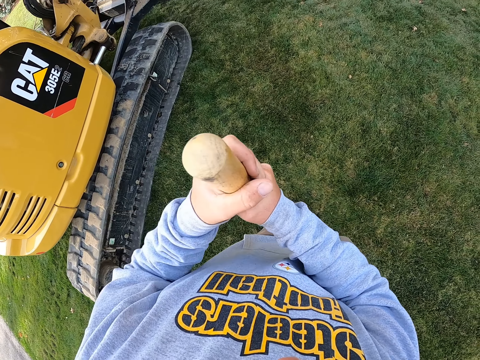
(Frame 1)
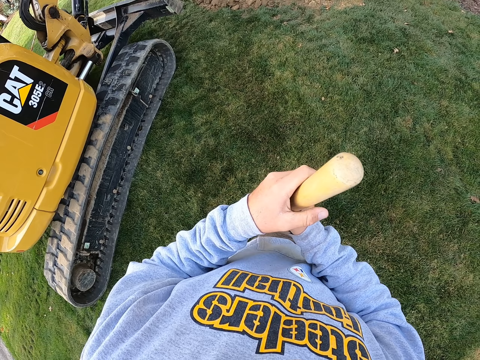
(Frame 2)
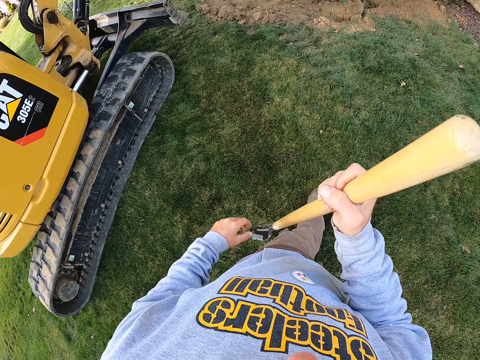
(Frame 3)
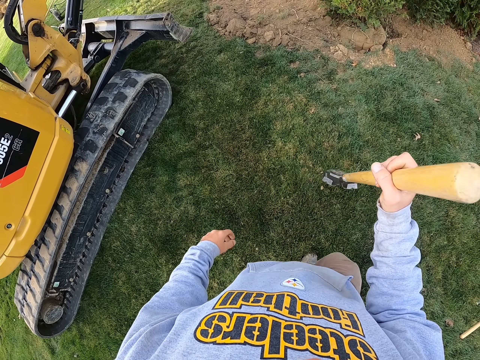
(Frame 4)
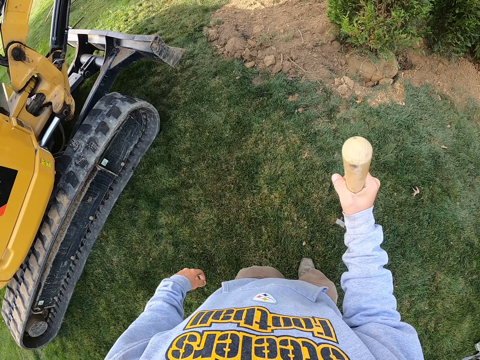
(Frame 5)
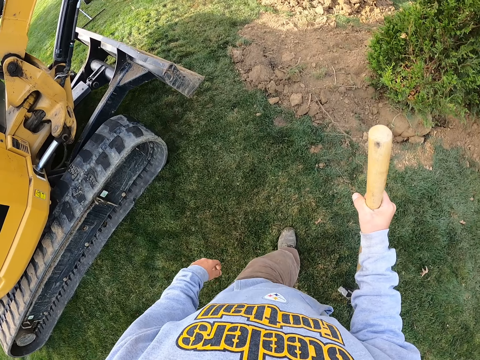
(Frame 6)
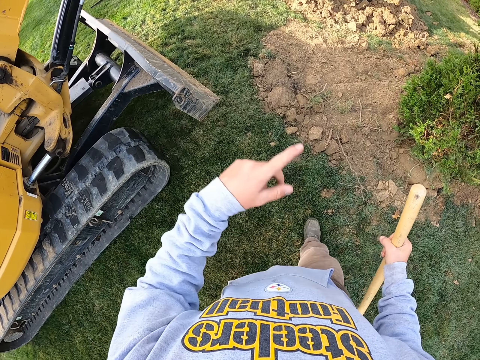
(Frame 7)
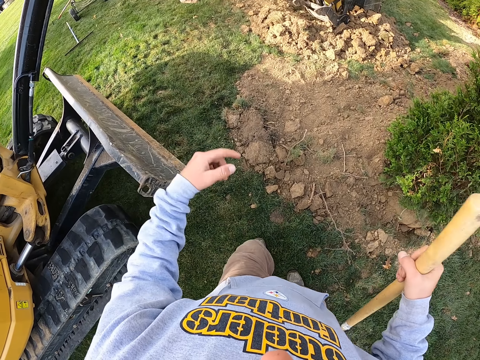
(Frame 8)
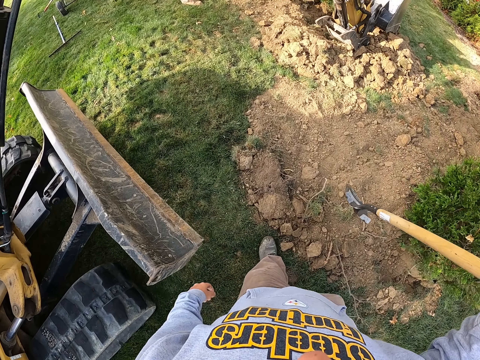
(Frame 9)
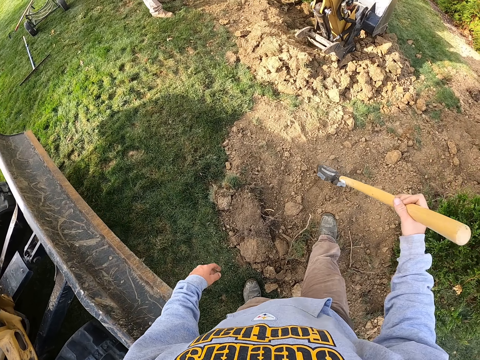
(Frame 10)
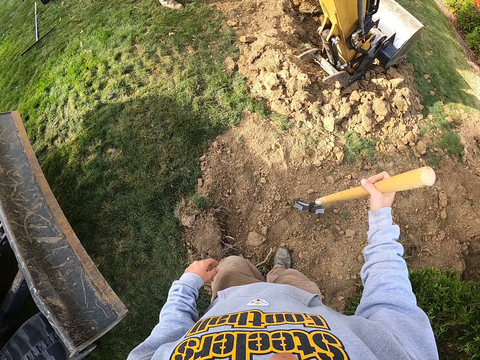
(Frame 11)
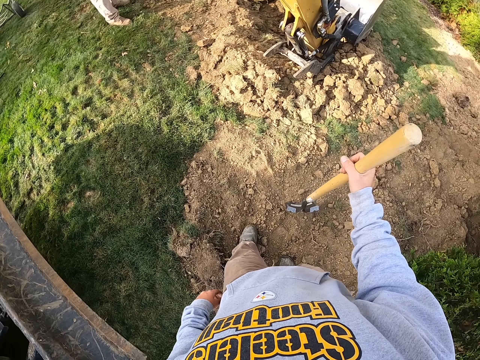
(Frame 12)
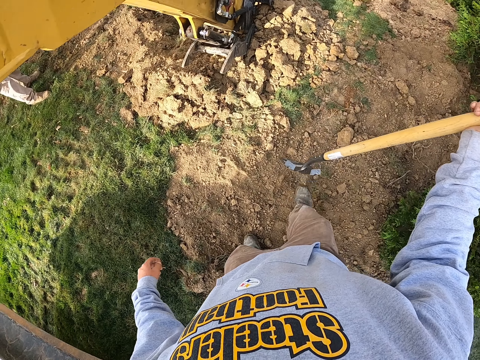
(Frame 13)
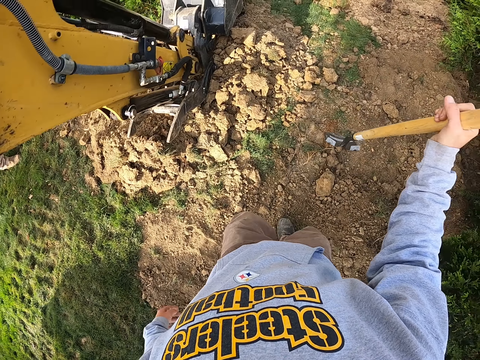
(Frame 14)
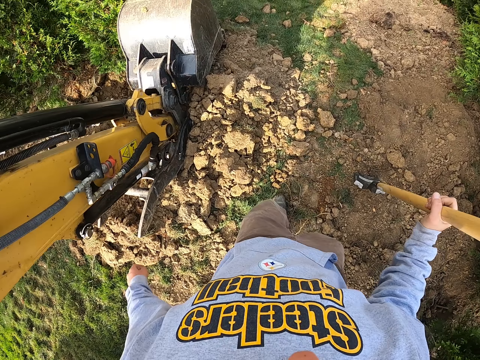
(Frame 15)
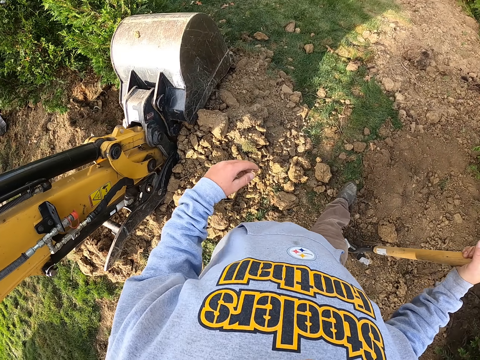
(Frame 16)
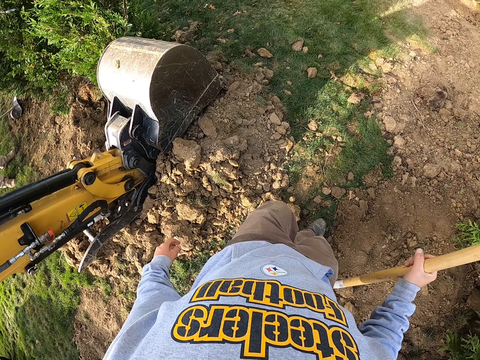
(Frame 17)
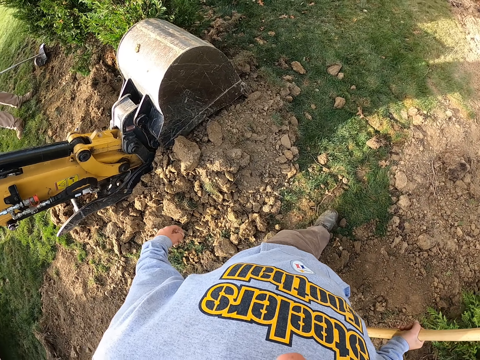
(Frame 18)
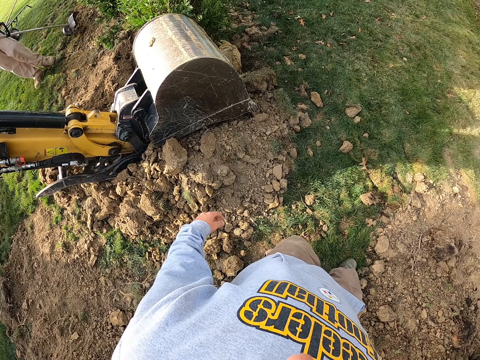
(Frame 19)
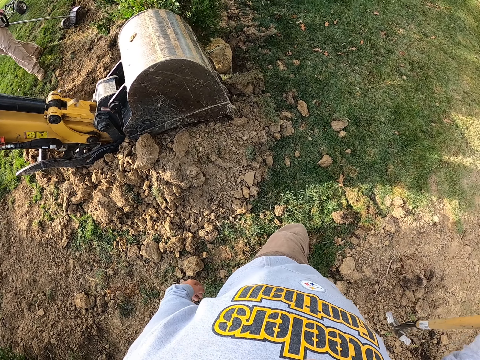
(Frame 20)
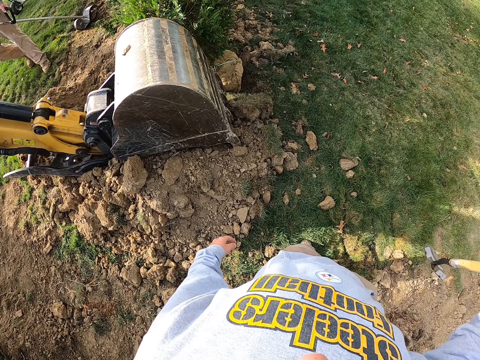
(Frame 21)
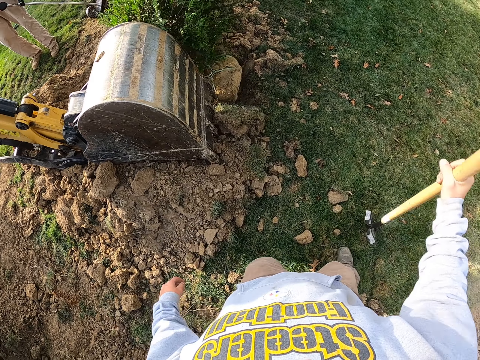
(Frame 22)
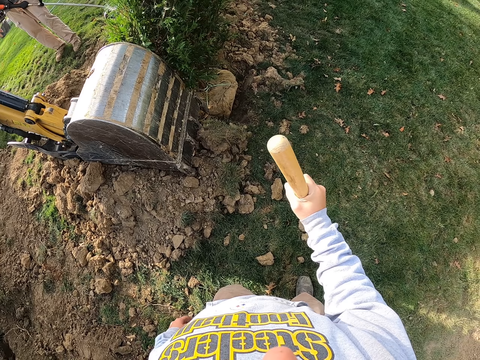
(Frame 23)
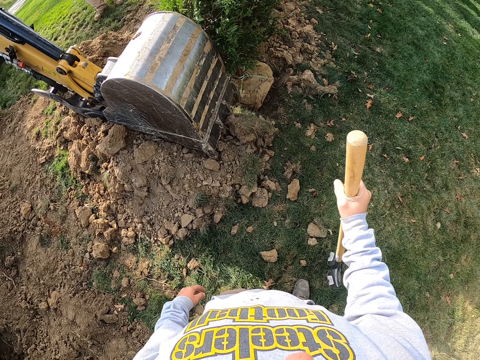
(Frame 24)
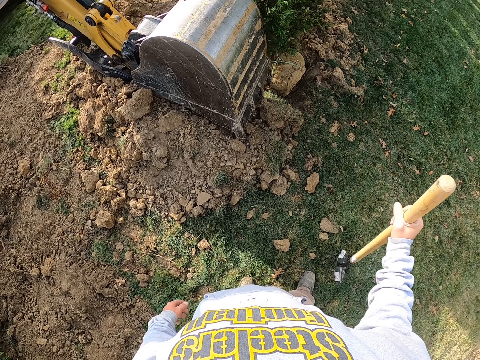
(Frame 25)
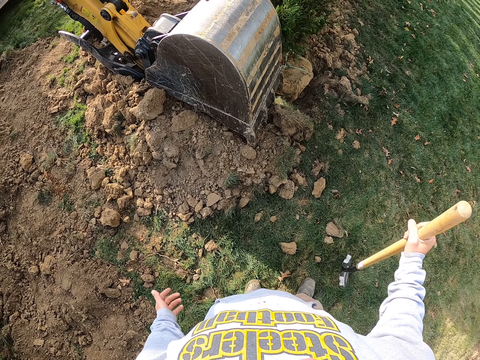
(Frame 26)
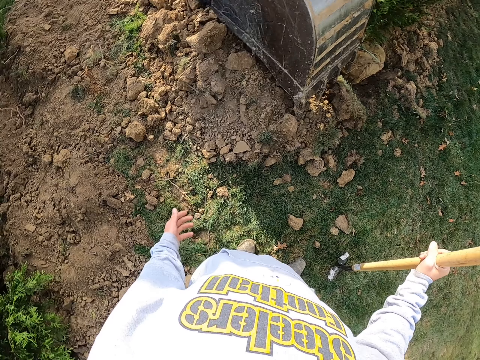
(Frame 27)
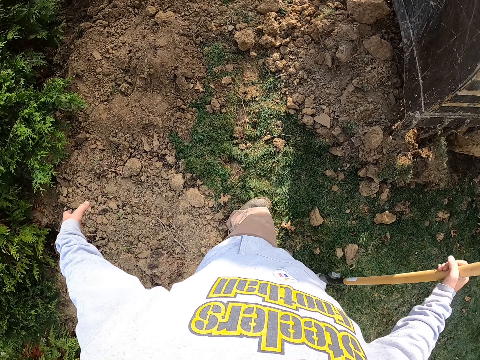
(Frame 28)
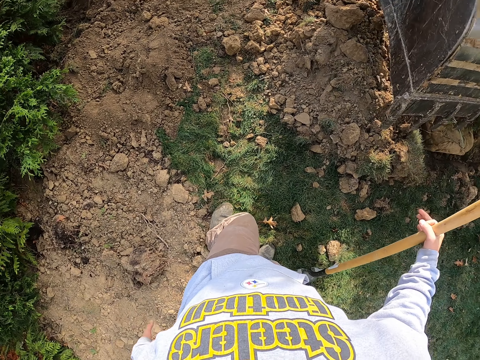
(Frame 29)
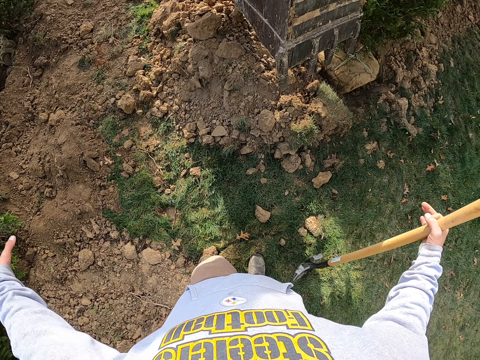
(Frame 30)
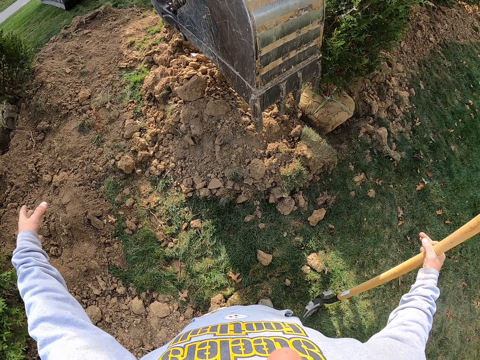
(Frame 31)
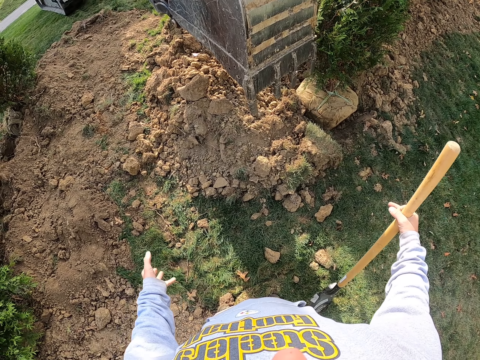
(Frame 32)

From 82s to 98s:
The camera wearer walks beside the tractor. They hold the spade with the right hand. They look around the compound. They walk around the compound. They turn the left hand. They move the spade on the hand. They look at the tractor shovel. They look around the compound. They talk to someone. They move the left hand over the ground.

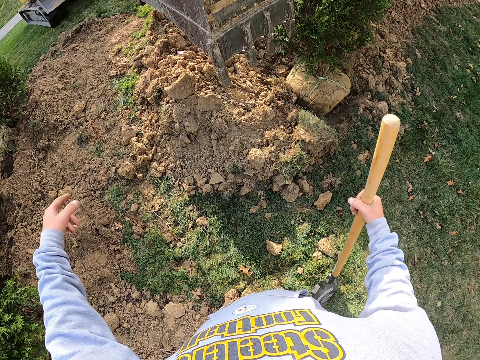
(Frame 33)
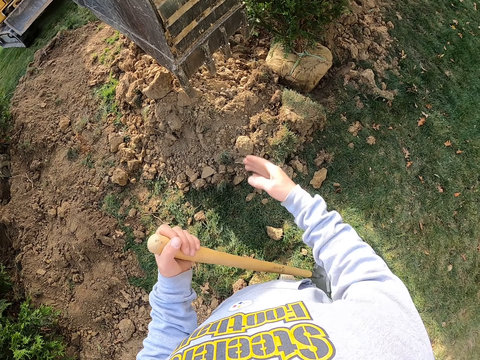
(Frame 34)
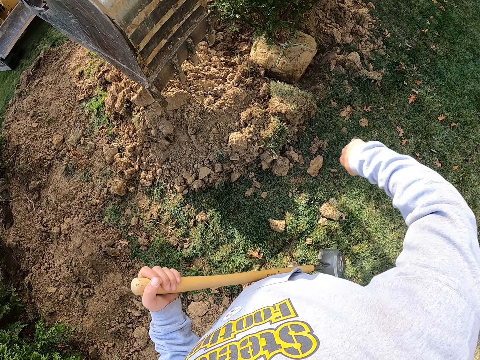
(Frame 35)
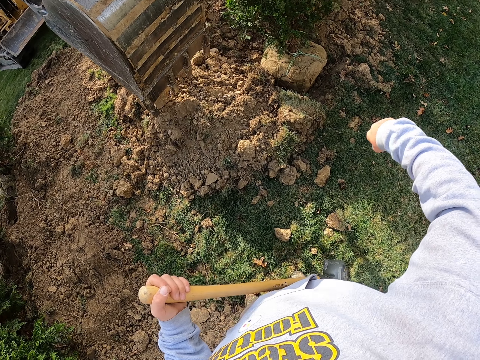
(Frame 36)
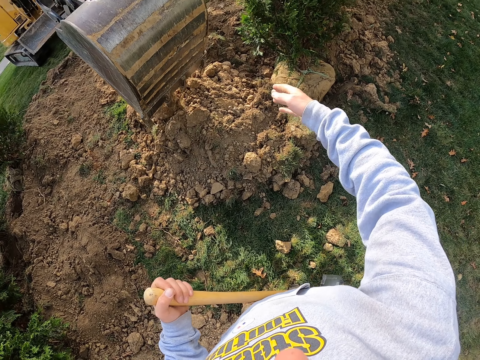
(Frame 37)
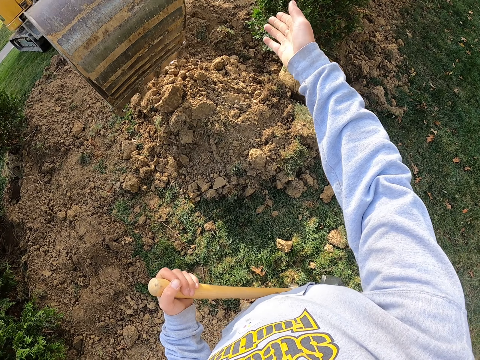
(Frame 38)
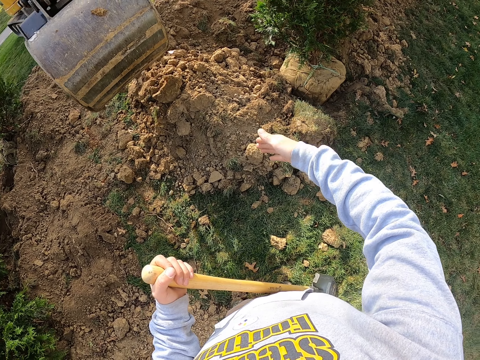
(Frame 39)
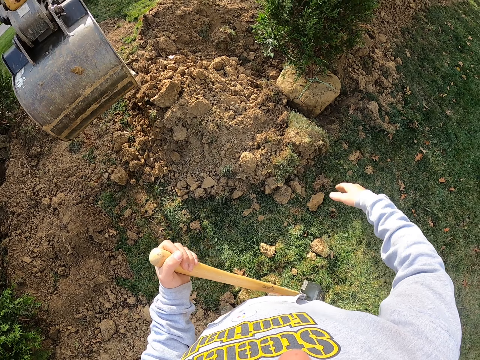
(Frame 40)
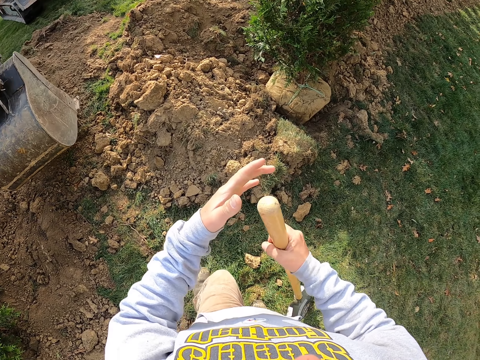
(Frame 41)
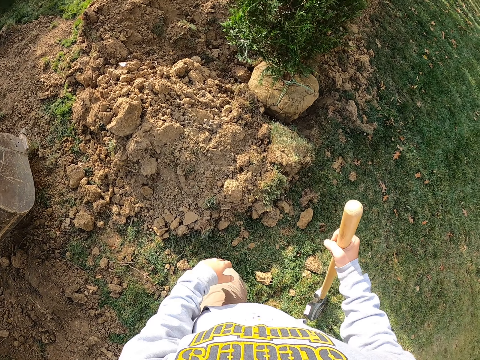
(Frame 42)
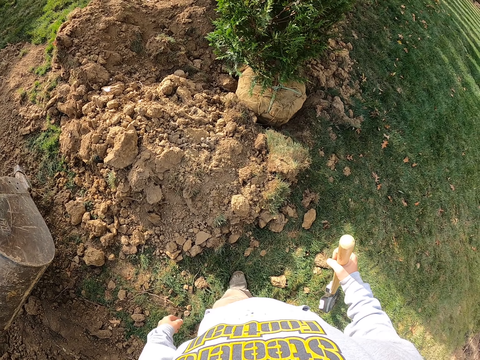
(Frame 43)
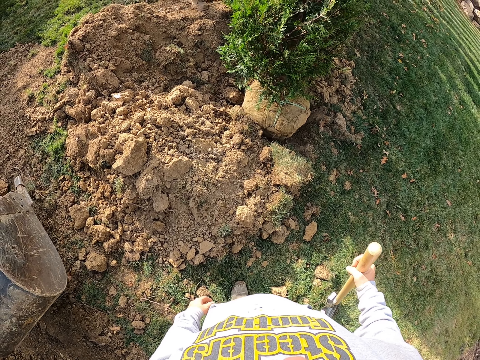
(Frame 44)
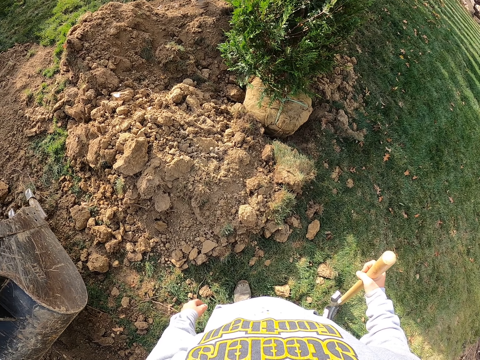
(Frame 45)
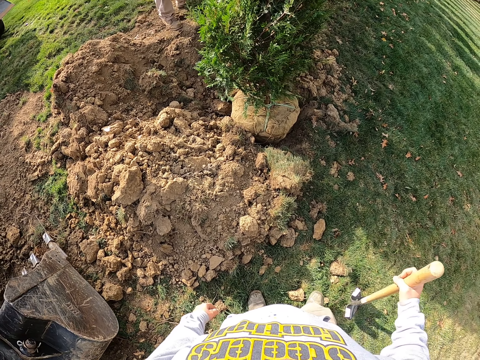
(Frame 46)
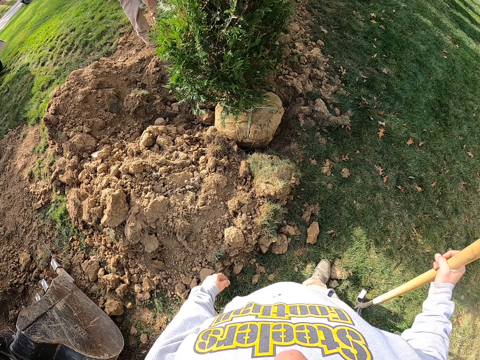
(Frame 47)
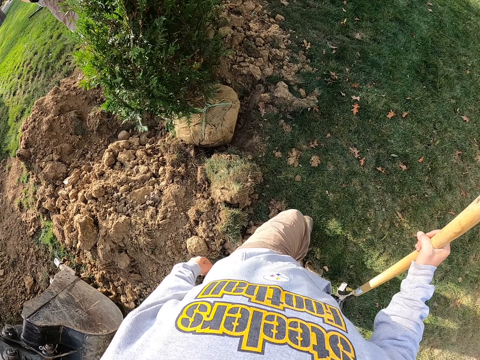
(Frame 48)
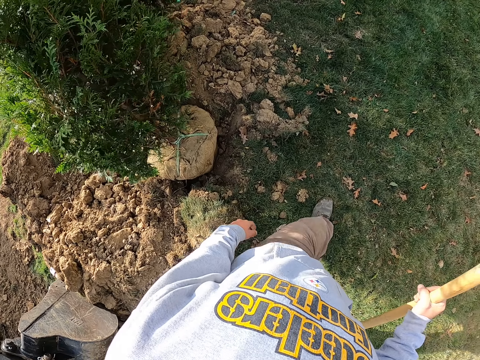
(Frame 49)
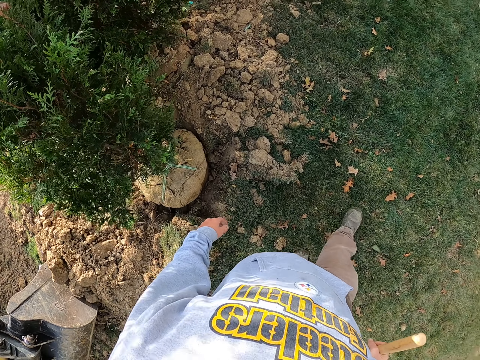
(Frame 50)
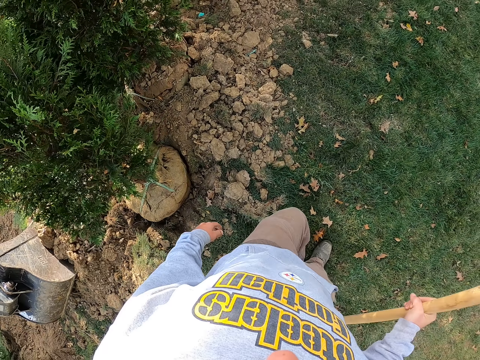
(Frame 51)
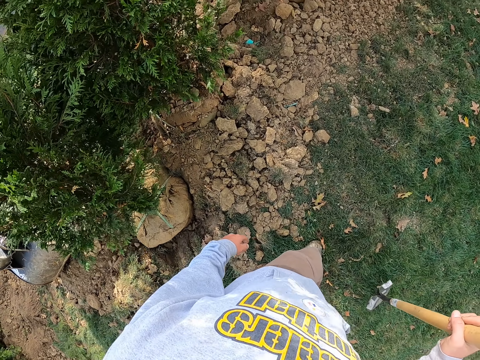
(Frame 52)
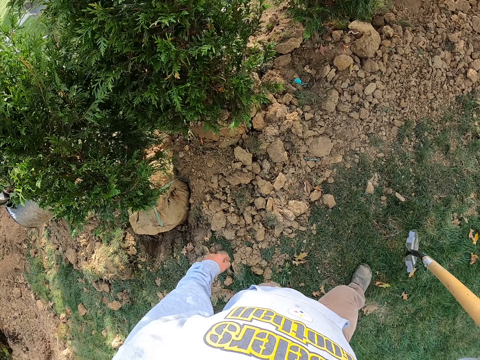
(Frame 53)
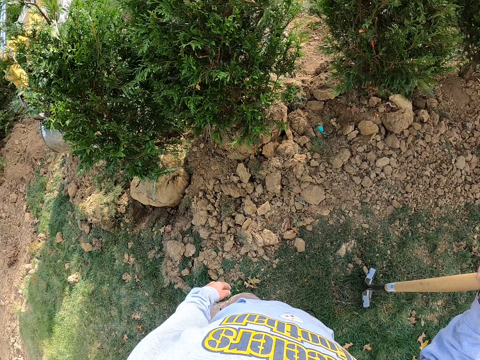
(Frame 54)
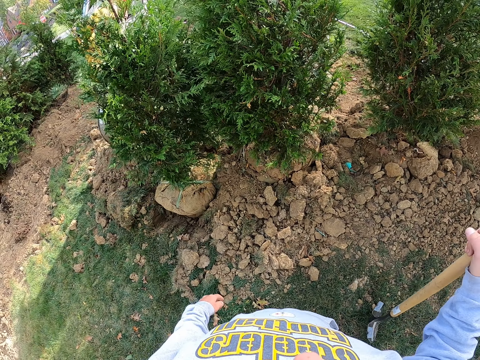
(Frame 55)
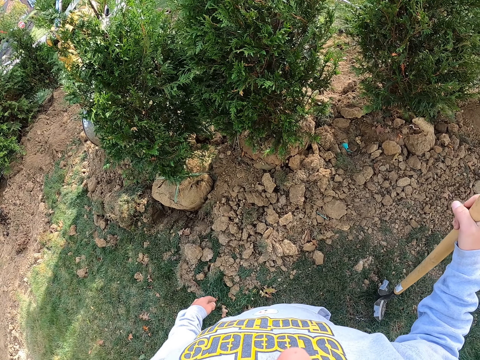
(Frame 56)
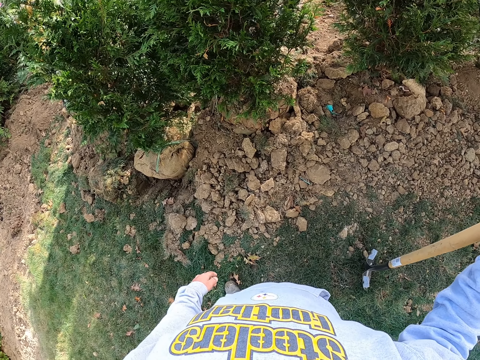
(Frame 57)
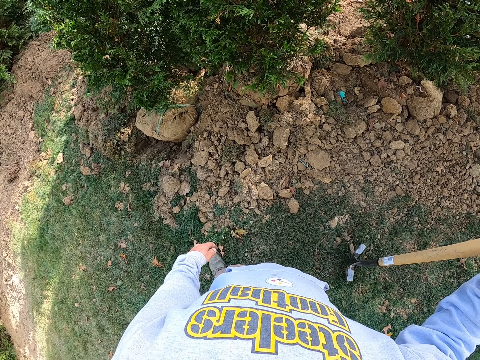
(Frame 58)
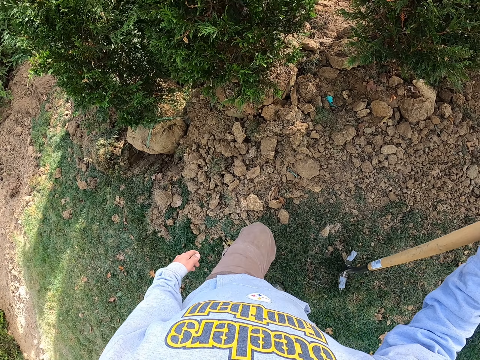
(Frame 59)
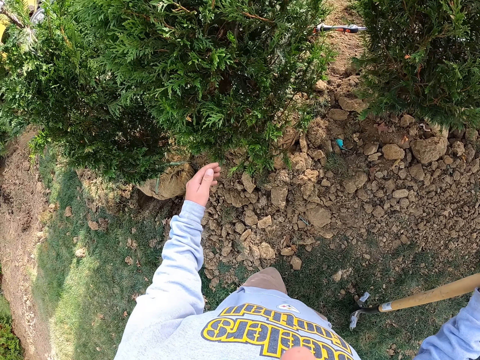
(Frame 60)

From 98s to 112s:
The camera wearer moves the spade to the left hand. They move the right hand over the ground. They move the spade to the right hand. They walk beside a tree around the compound. They look around the compound.
